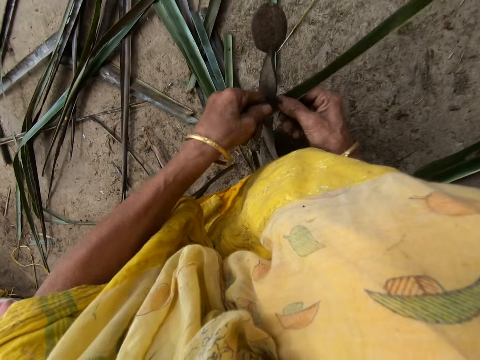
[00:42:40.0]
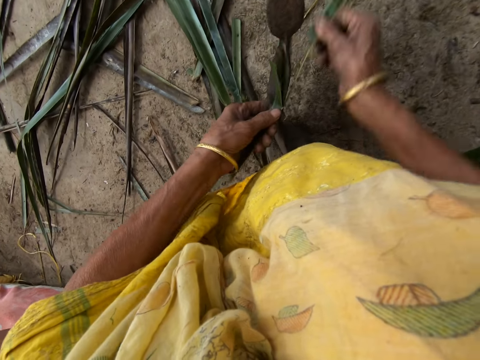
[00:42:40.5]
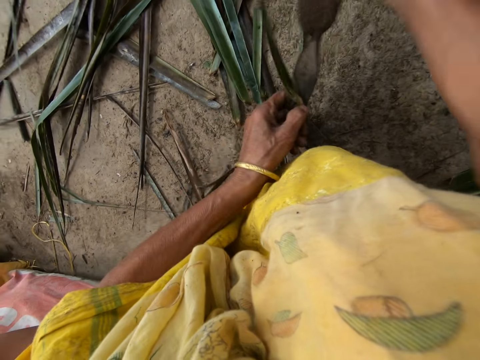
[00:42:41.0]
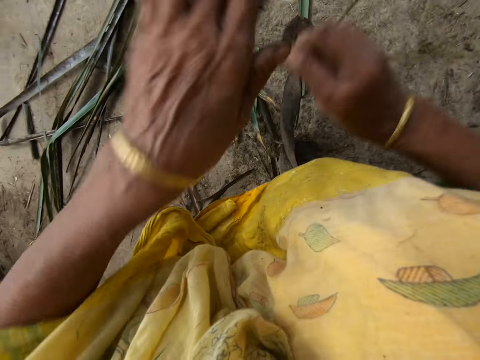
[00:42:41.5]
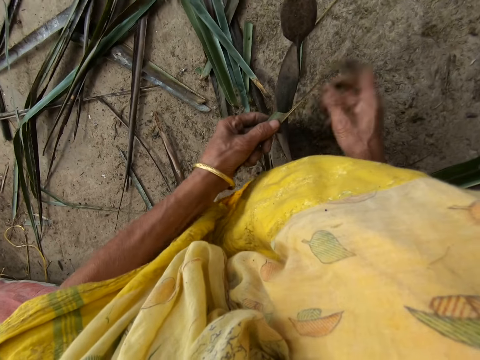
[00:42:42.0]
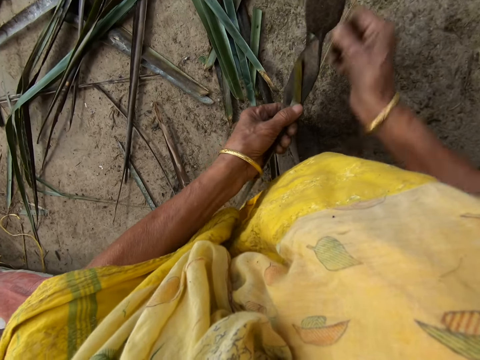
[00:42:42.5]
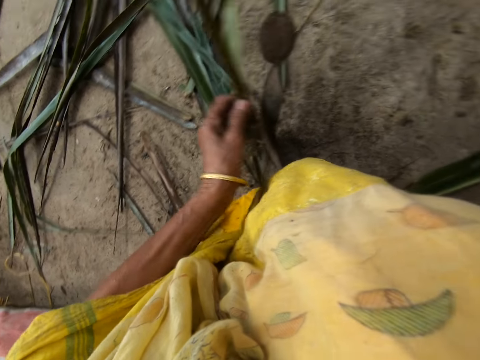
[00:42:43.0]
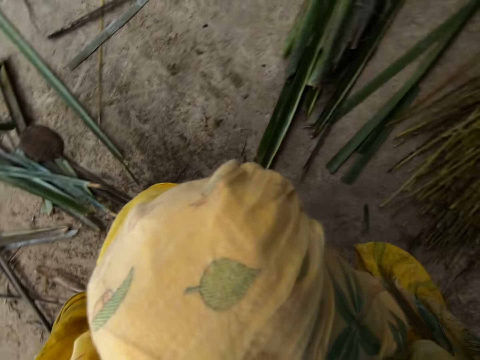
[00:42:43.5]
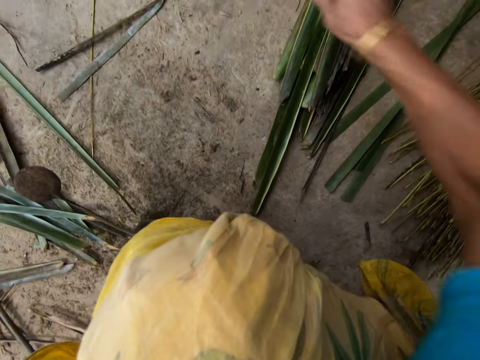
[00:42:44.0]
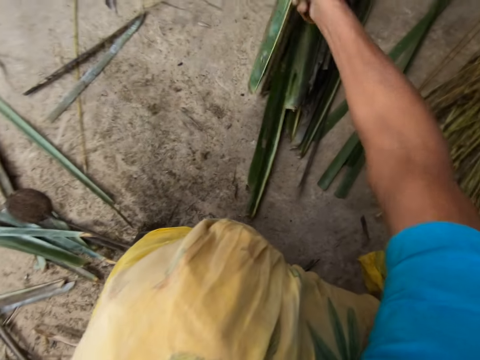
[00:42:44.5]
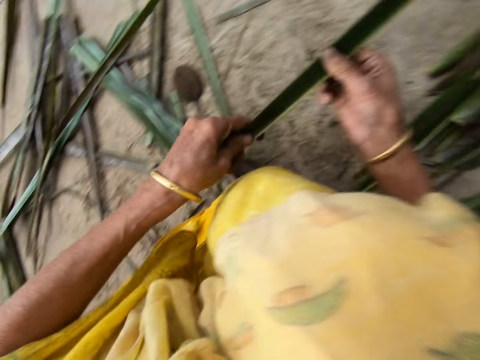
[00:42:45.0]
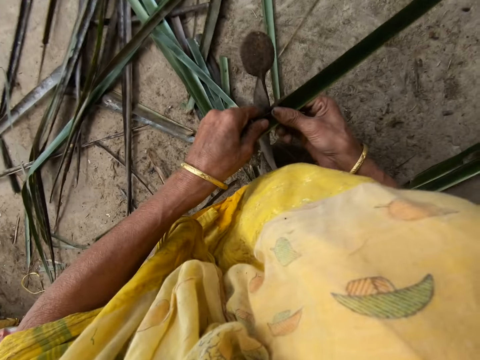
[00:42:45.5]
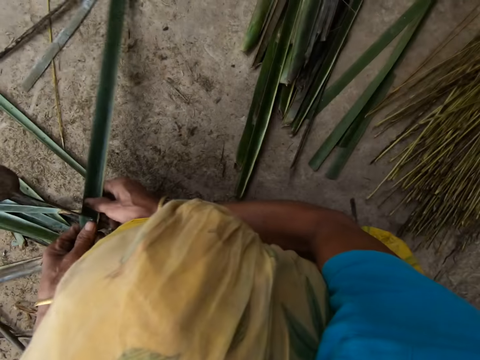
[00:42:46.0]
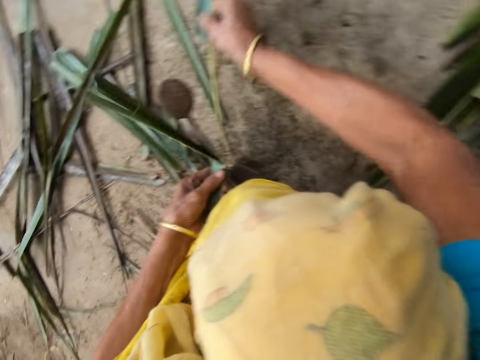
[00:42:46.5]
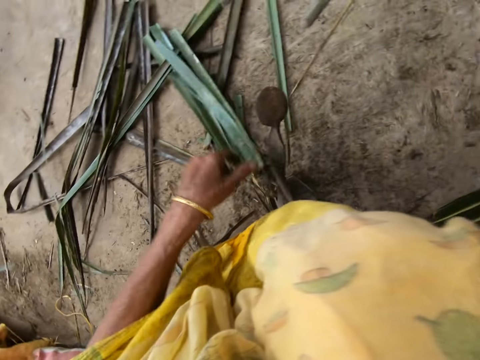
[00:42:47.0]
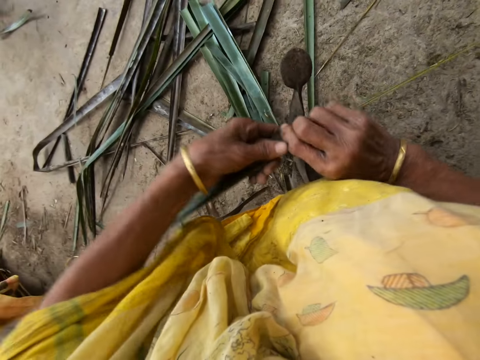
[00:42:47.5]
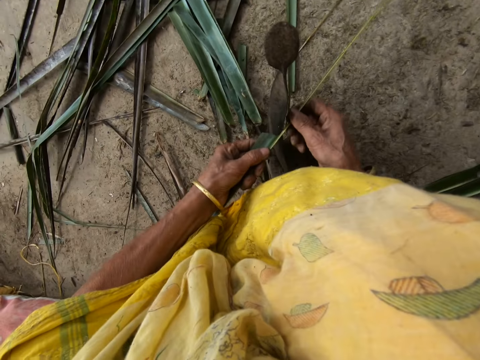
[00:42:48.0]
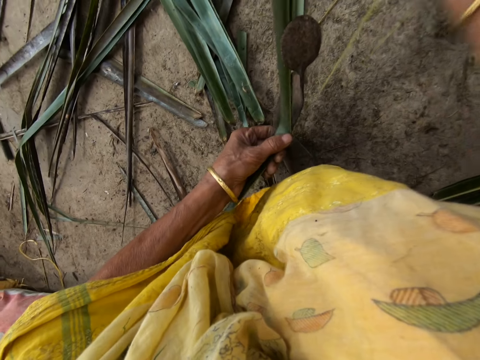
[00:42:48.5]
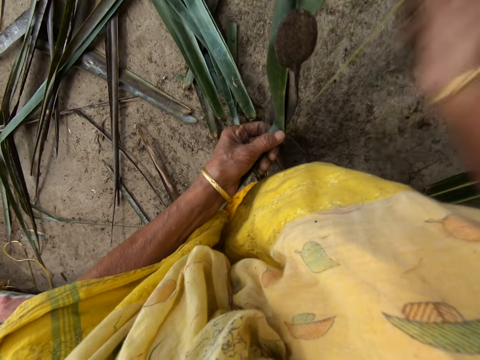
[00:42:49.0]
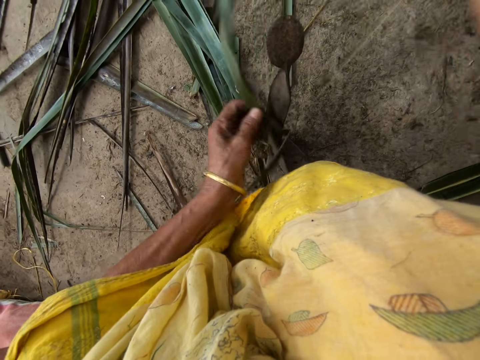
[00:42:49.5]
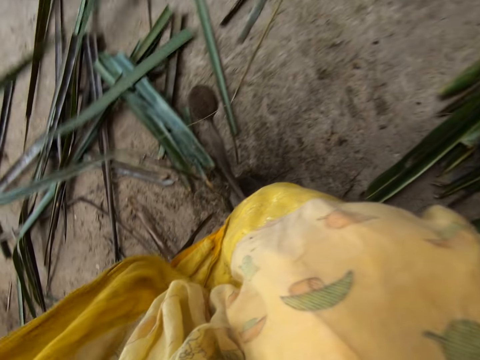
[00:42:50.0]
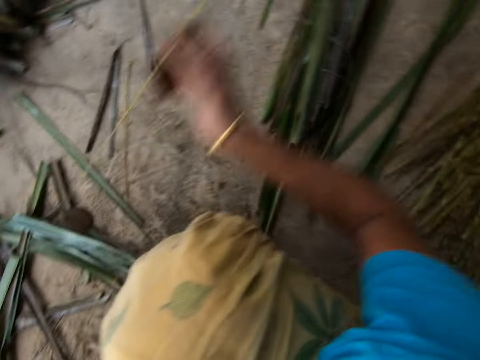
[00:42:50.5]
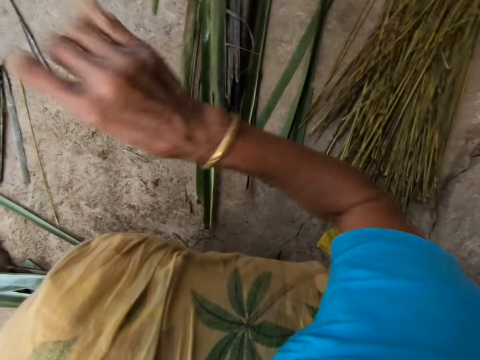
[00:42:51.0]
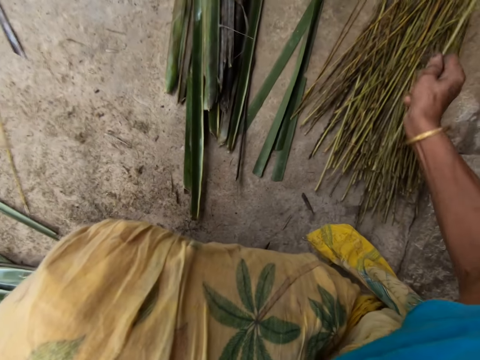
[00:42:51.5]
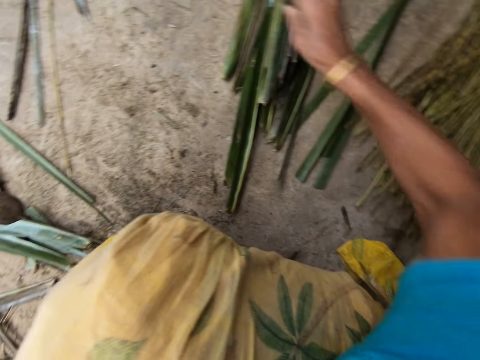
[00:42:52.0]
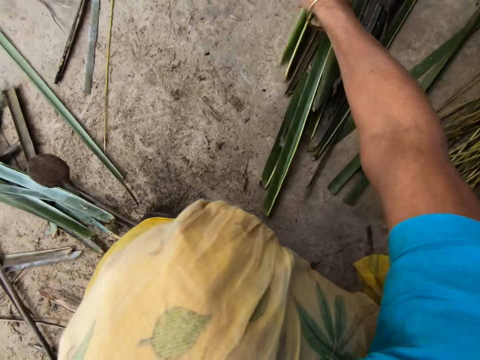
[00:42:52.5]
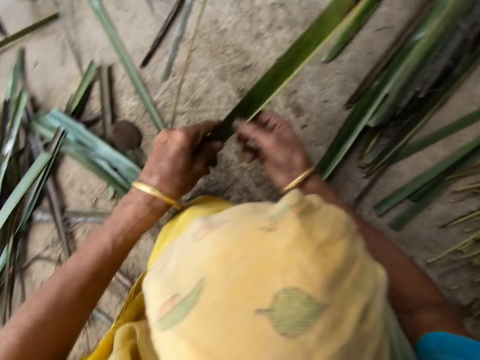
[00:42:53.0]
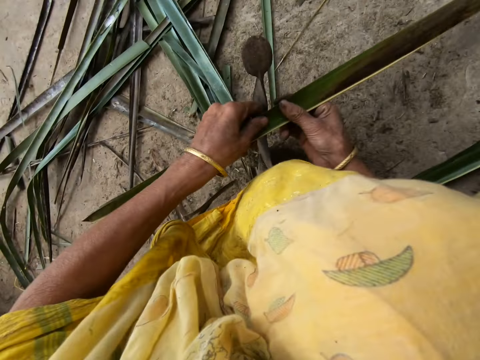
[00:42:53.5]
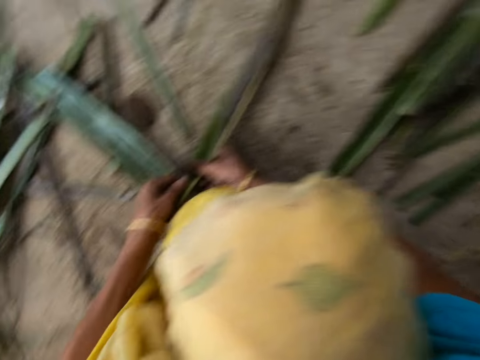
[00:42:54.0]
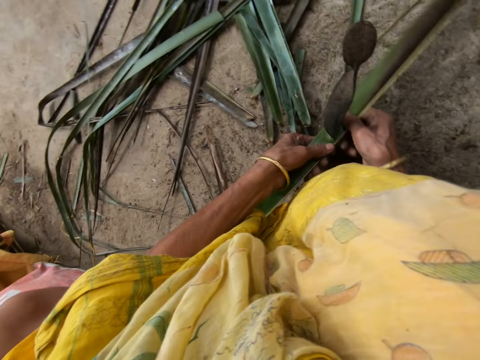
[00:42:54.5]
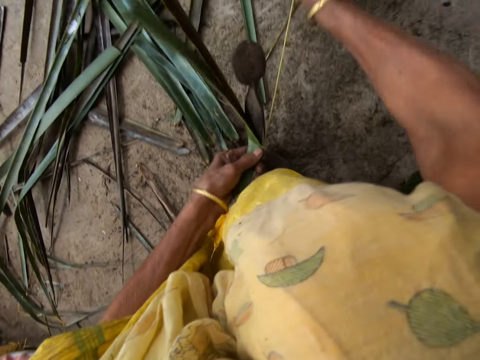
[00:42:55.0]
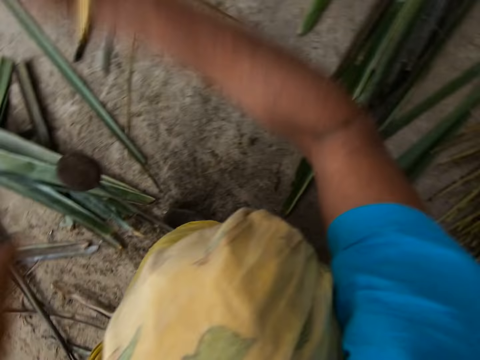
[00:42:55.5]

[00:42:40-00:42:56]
The camera wearer reaps a coconut leaf off the midrib on the vegetable cutter. She pulls the midrib on the coconut leaf. She reaps the coconut leaf off the midrib on the vegetable cutter and pulls the midrib on the coconut leaf. She drops the stick or midrib on the floor with her right hand. She picks up a leaflet from the floor with her right hand. She reaps the coconut leaf off the midrib on the vegetable cutter and pulls the midrib on the coconut leaf. She reaps the coconut leaf off the midrib on the vegetable cutter and pulls the midrib on the coconut leaf. She drops the stick on the floor with her right hand. She reaps the coconut leaf off the midrib on the vegetable cutter and pulls the midrib on the coconut leaf. She picks up the leaflet from the floor with her right hand.

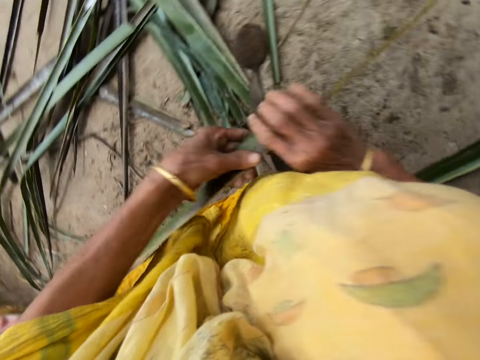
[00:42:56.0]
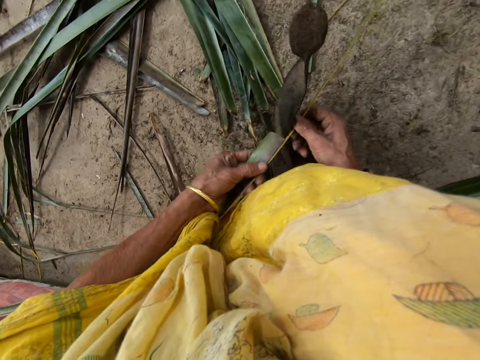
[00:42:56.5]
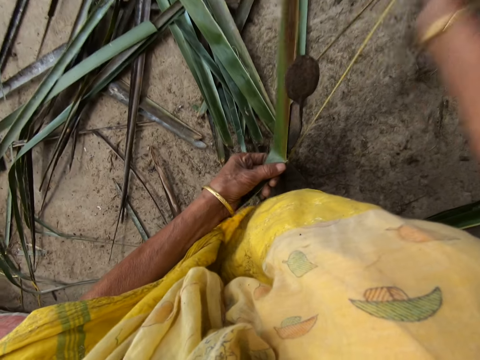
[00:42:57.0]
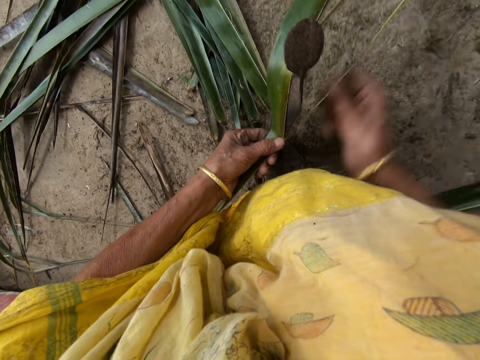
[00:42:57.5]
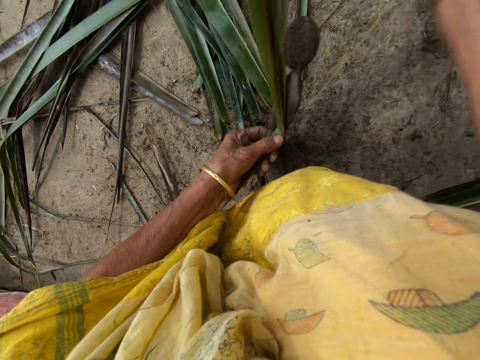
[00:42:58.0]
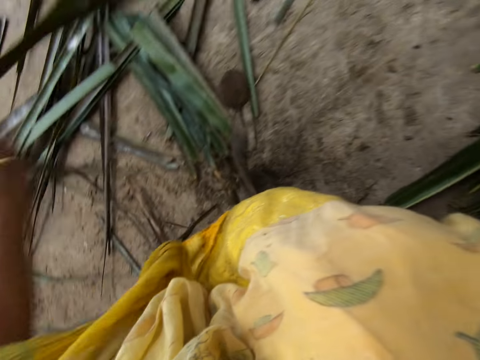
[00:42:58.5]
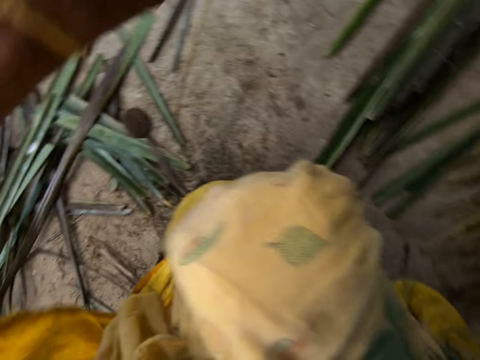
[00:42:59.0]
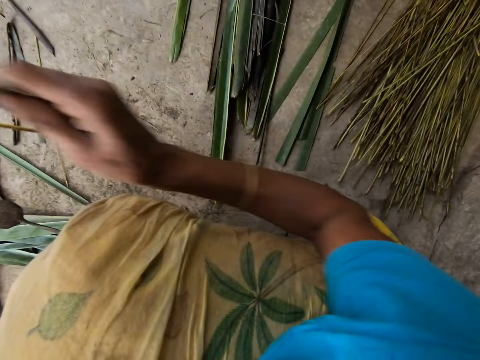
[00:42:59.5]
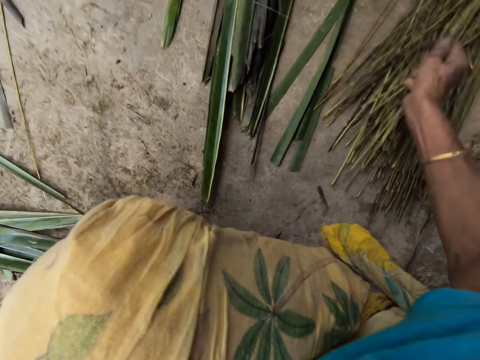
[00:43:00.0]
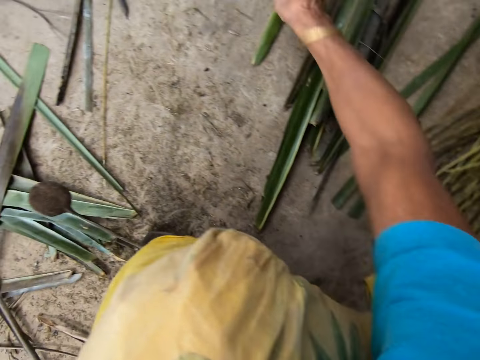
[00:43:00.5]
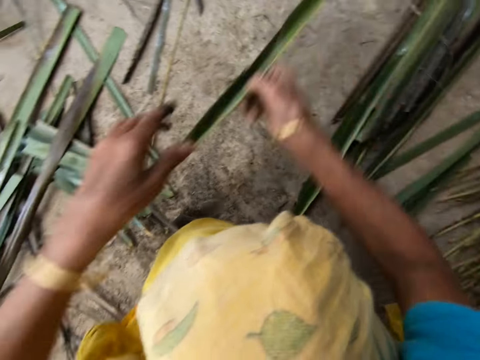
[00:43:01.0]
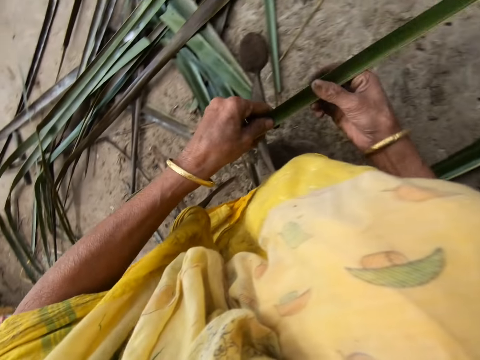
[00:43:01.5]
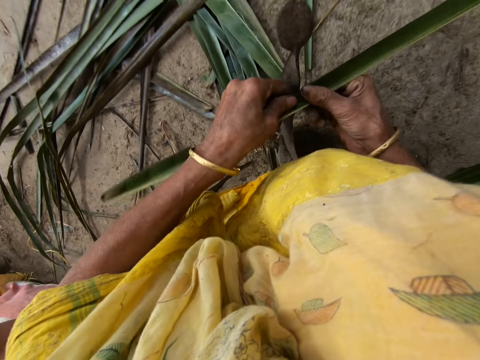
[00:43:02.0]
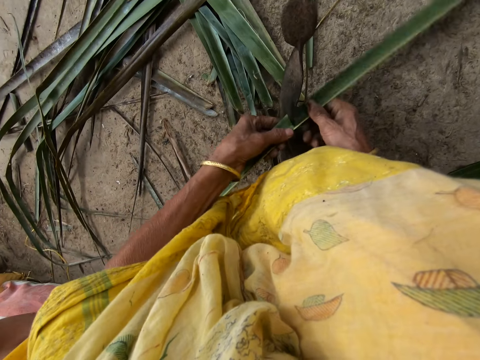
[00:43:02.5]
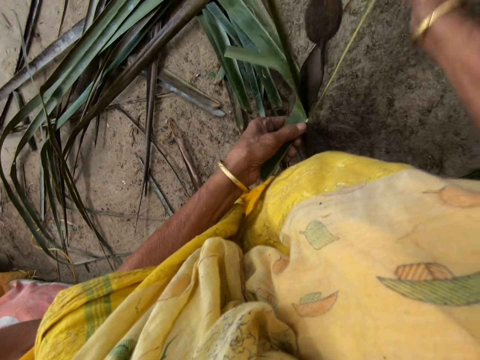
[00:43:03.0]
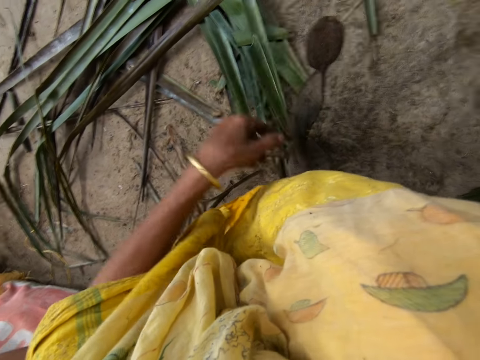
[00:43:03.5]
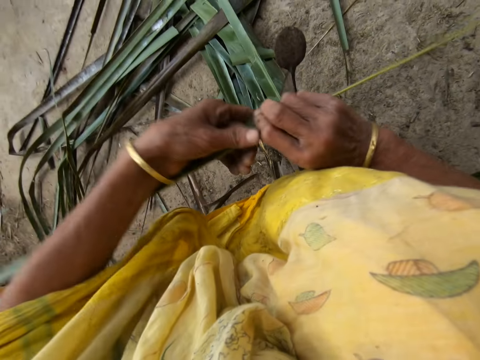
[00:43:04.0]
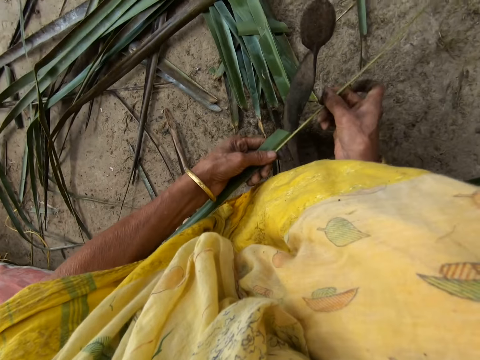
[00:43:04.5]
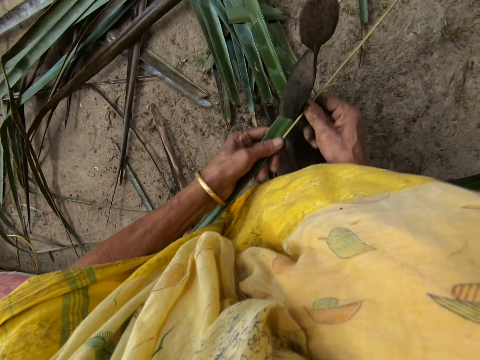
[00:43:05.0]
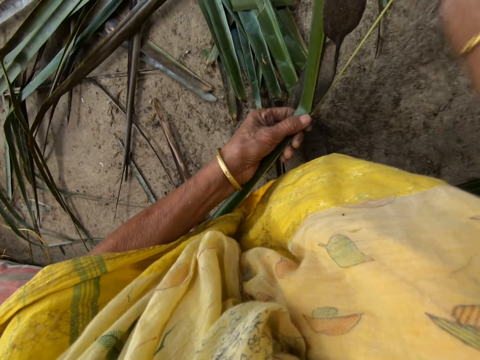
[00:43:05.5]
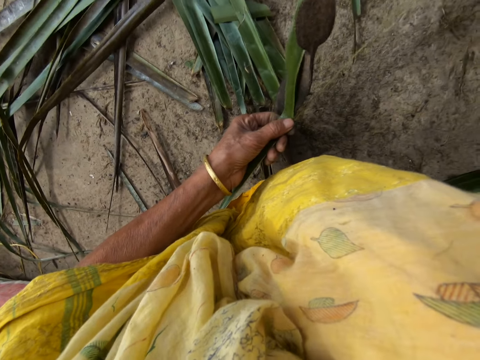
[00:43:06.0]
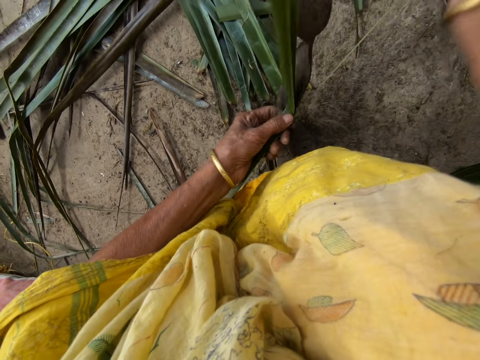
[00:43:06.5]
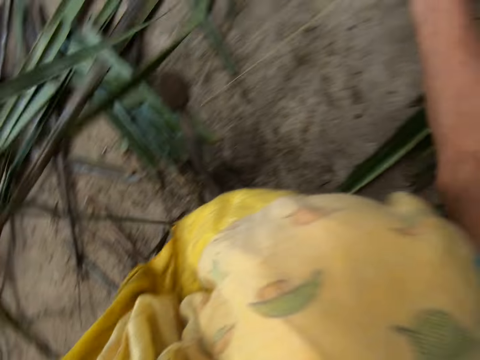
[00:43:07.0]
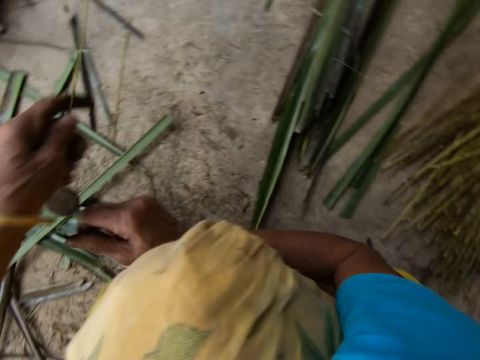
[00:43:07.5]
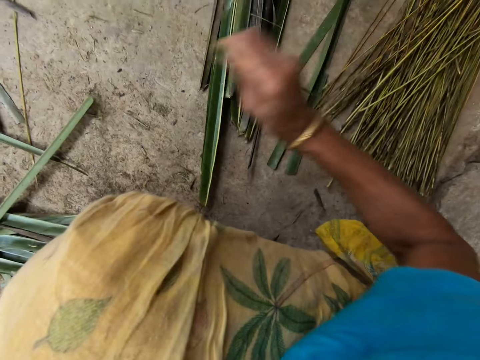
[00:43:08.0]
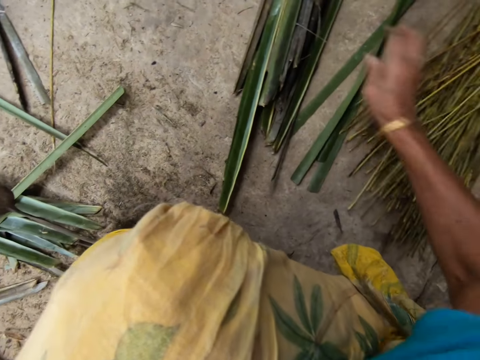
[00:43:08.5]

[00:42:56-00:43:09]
The camera wearer reaps a coconut leaf off the midrib on the vegetable cutter. She pulls the midrib on the coconut leaf. She drops the stick or midrib on the floor with her right hand. She reaps the coconut leaf off the midrib on the vegetable cutter. She picks up a leaflet from the floor with her right hand. She pulls the midrib on the coconut leaf. She reaps the coconut leaf off the midrib on the vegetable cutter and pulls the midrib on the coconut leaf. She puts the coconut leaf midrib on the floor. She trims the leaflet from the stick with the sharp edge iron rod on the floor.
